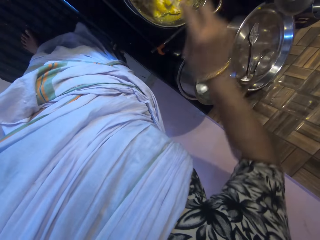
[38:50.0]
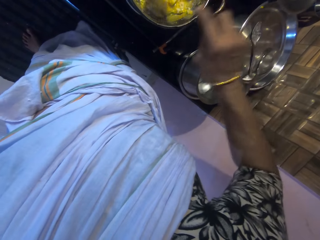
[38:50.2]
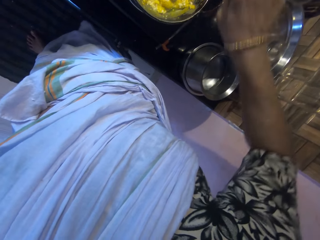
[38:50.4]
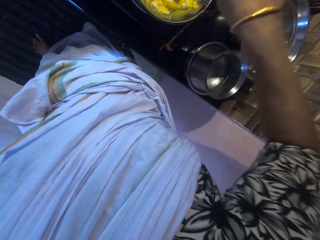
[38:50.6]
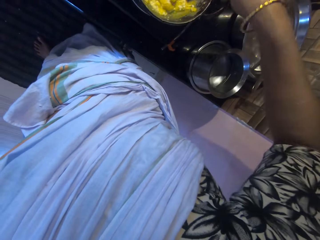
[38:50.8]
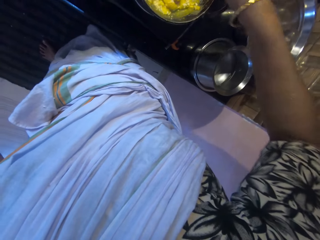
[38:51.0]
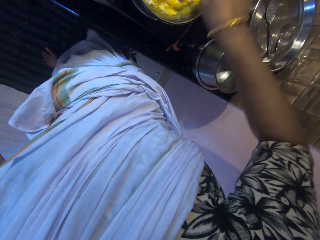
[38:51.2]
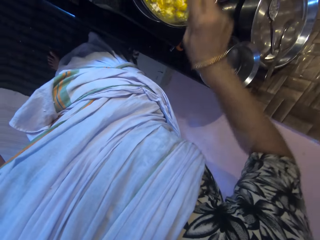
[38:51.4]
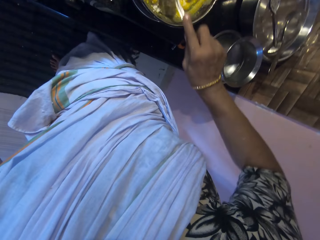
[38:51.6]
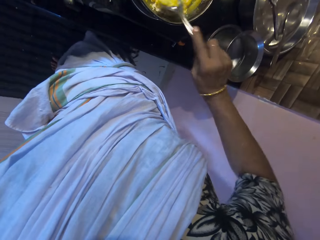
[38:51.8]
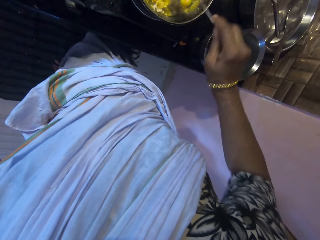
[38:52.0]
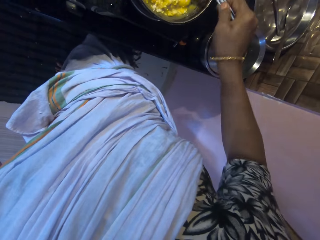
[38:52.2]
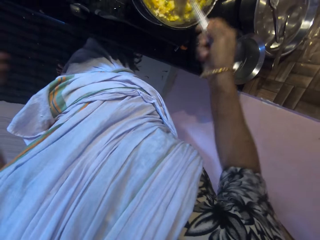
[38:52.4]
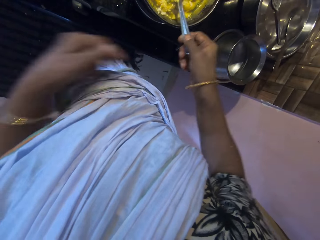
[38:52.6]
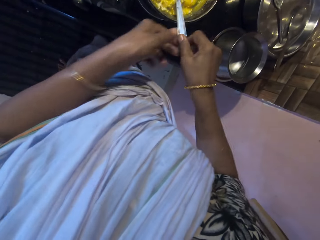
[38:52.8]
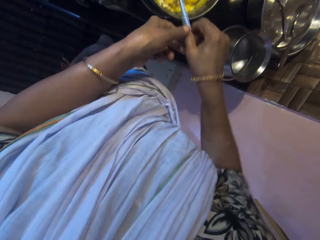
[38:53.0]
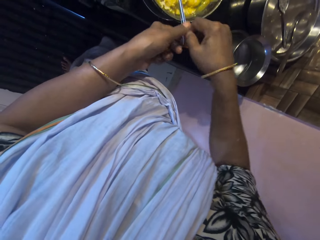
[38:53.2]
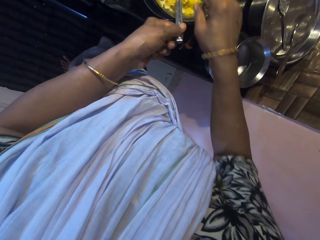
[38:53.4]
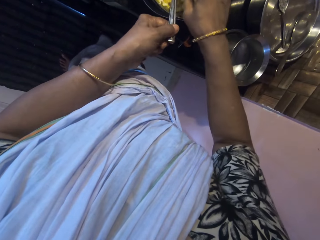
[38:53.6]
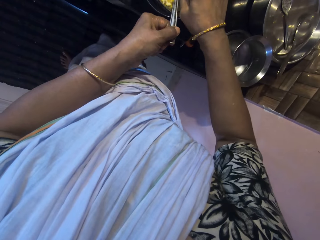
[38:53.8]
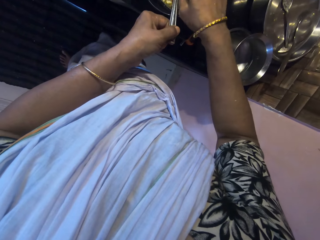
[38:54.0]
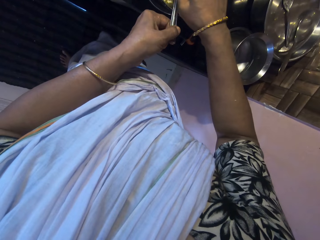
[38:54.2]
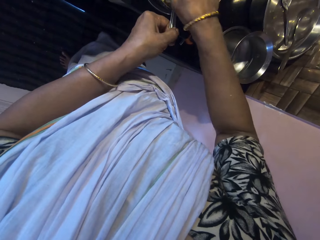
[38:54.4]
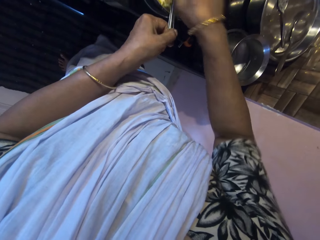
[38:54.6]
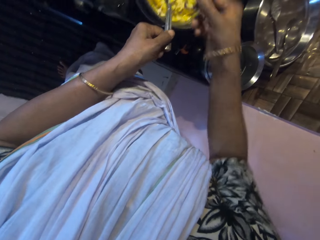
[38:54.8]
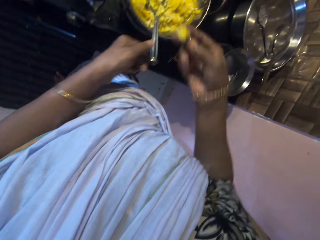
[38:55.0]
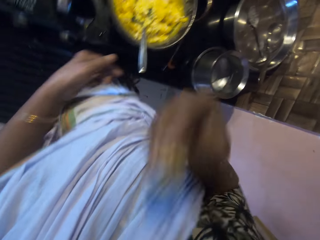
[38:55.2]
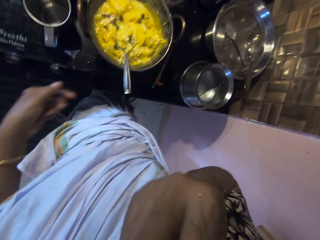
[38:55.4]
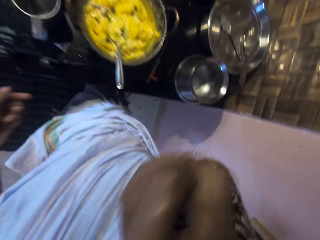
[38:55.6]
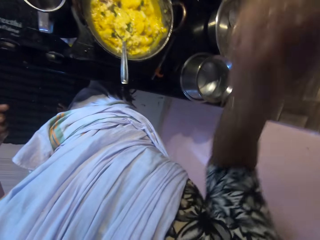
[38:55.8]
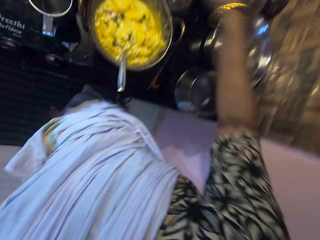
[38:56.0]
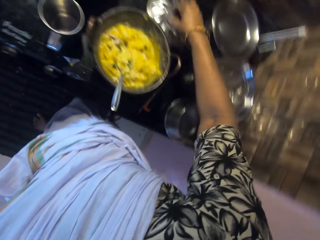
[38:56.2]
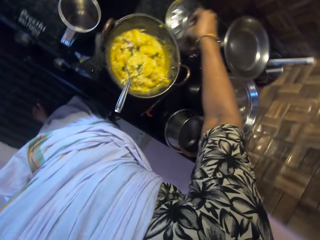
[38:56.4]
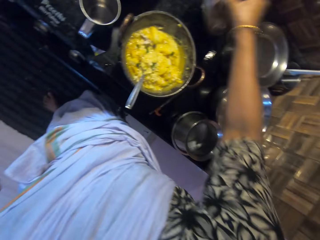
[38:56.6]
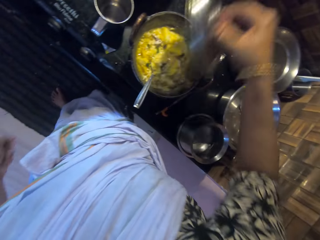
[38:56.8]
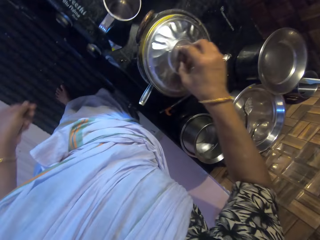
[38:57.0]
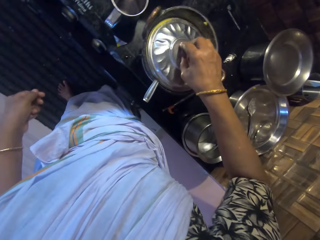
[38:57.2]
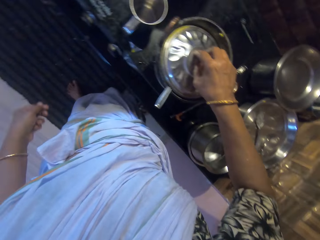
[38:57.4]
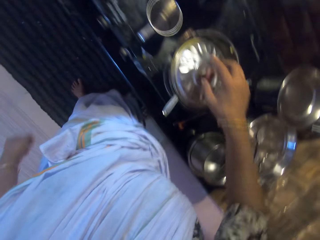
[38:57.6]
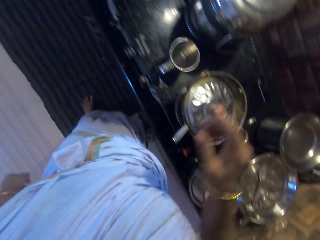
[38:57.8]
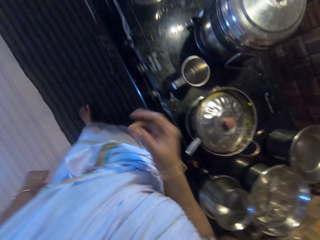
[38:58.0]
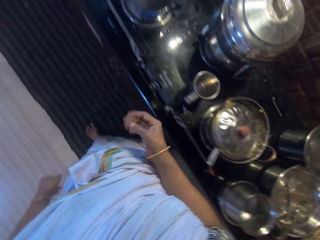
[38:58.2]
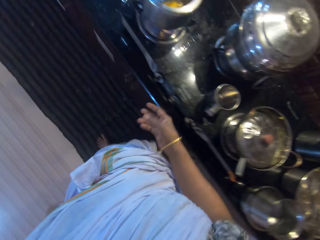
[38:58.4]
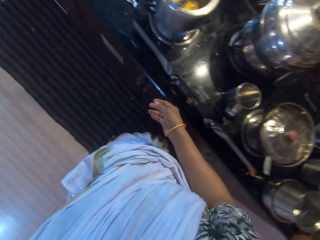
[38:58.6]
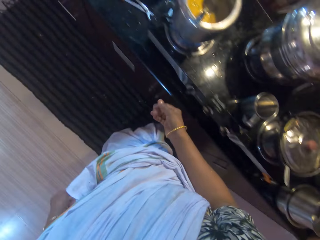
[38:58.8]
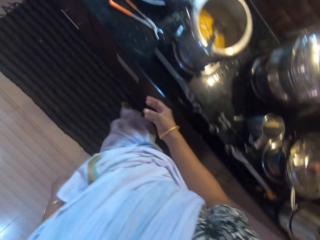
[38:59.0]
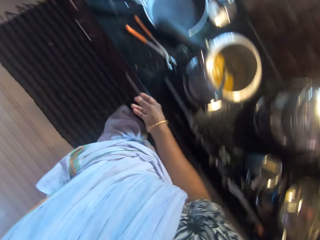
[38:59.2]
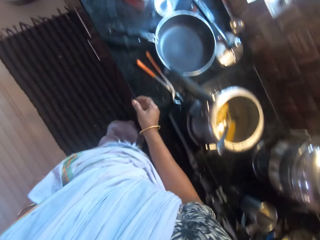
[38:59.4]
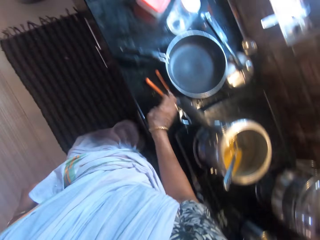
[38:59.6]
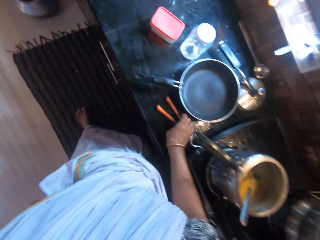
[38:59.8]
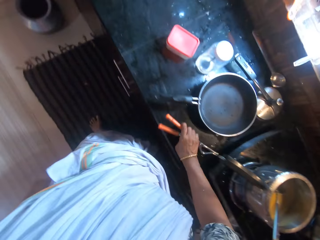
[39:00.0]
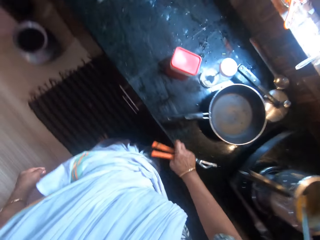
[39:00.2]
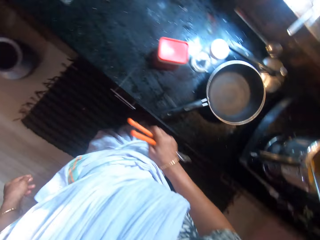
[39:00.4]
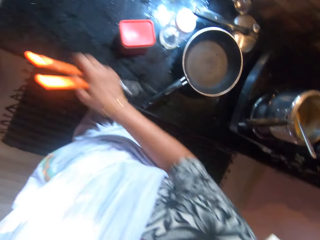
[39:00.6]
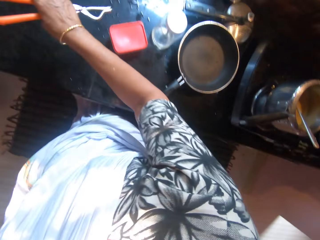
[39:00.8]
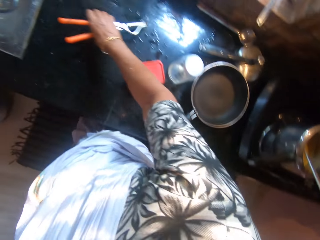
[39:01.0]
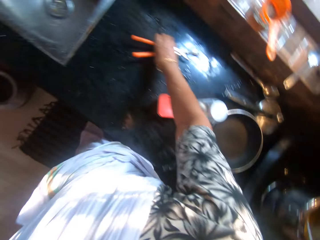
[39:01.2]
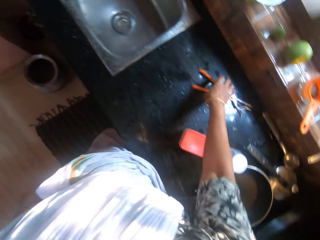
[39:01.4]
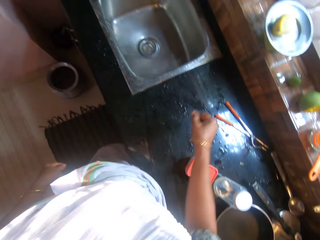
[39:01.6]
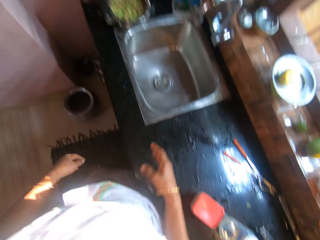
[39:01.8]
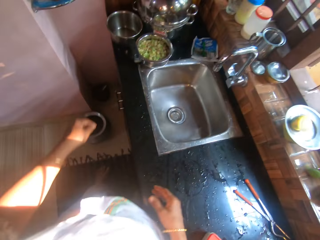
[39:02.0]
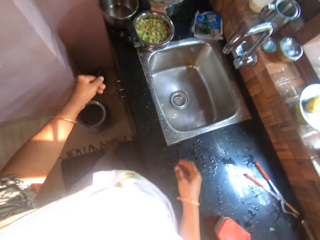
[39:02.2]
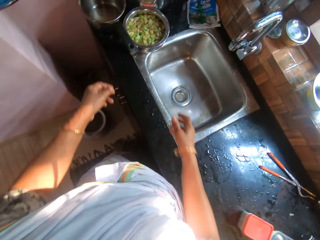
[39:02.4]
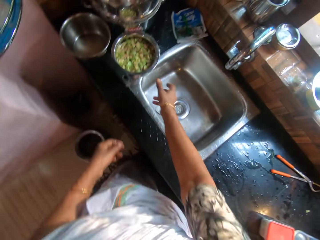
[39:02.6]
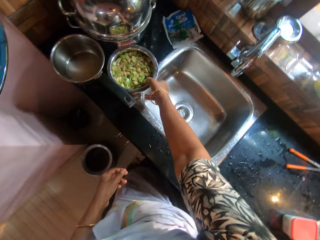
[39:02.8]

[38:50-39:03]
The camera wearer passes the spoon in her right hand to her left hand. She drops the spoon in the pot of potatoes on the cooker with her right hand. She eats some potatoes and coconut shavings mixture from the pot with her right hand. She picks food from the pot. She picks up the pot cover from the cabinet with her right hand. She places the pot cover on the pot on the cooker with her right hand. She walks. She adjusts the pot clamp on the cabinet with her right hand. She picks up the pincers. She drops the pincers on the countertop.

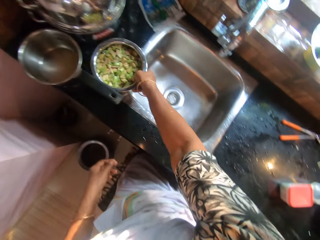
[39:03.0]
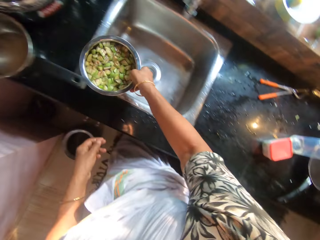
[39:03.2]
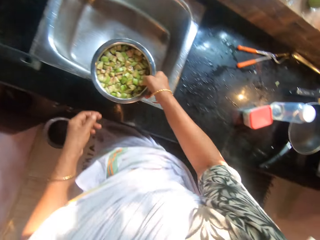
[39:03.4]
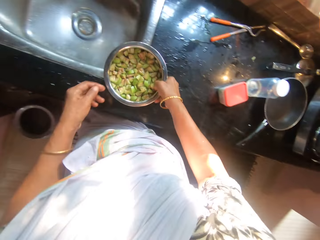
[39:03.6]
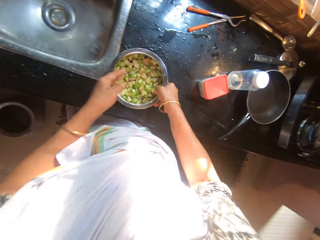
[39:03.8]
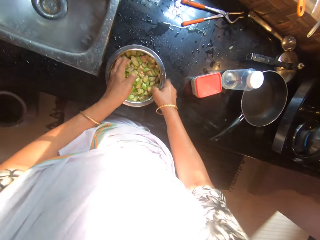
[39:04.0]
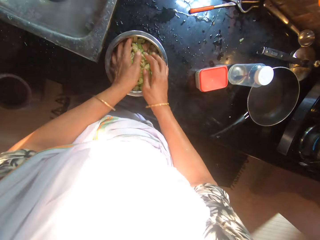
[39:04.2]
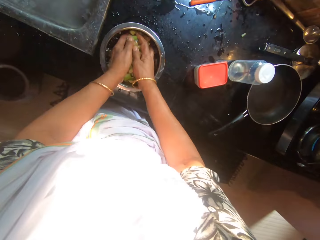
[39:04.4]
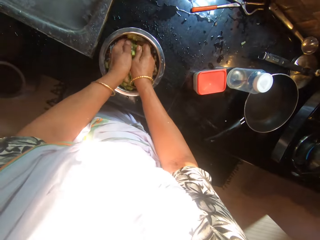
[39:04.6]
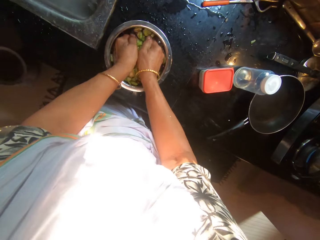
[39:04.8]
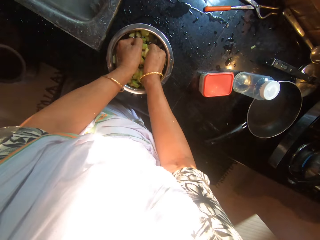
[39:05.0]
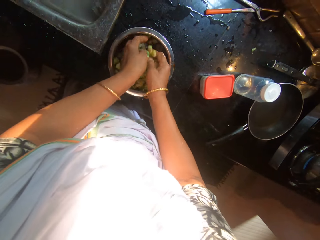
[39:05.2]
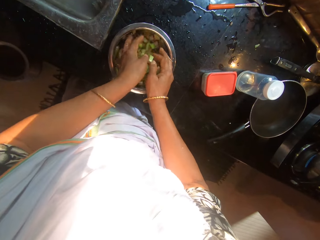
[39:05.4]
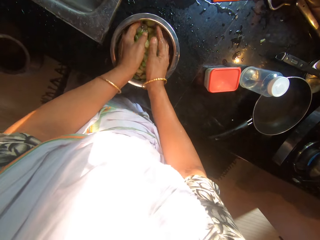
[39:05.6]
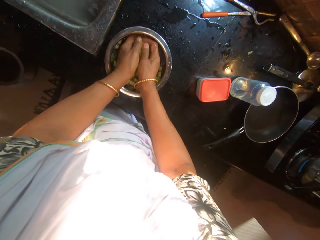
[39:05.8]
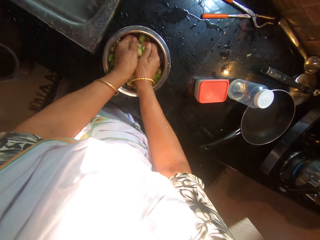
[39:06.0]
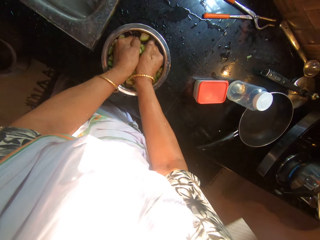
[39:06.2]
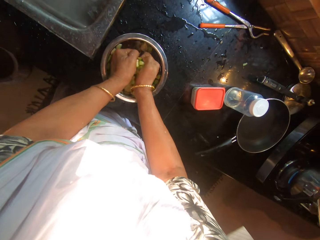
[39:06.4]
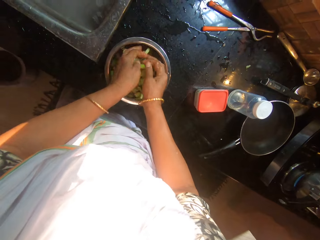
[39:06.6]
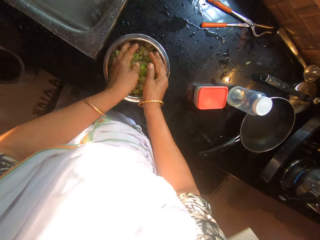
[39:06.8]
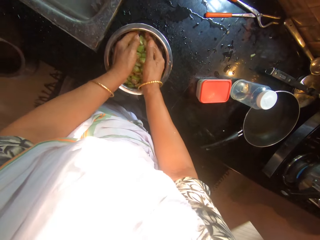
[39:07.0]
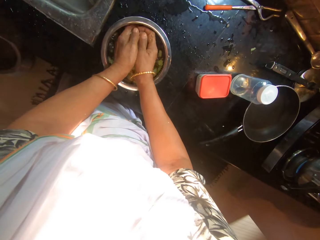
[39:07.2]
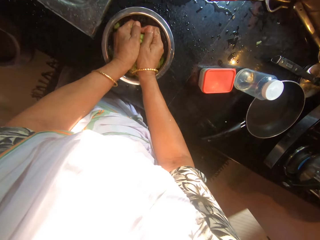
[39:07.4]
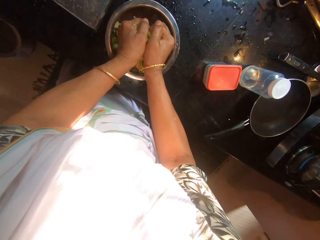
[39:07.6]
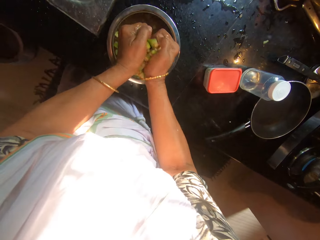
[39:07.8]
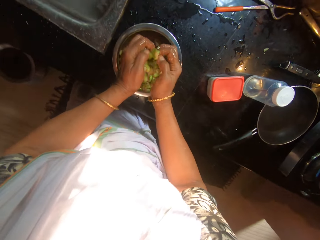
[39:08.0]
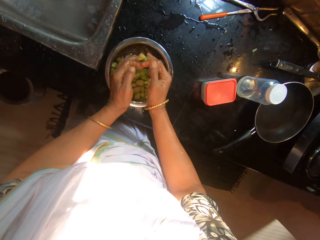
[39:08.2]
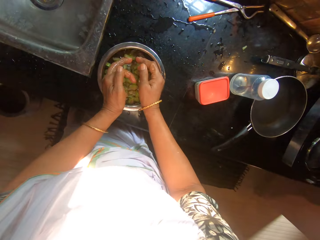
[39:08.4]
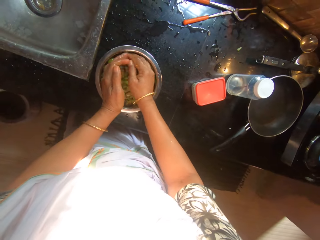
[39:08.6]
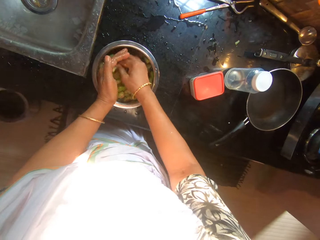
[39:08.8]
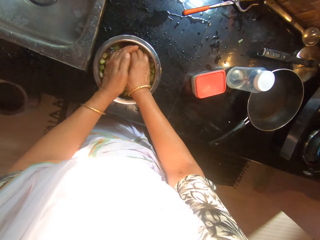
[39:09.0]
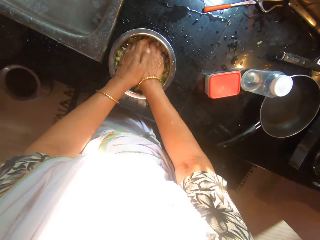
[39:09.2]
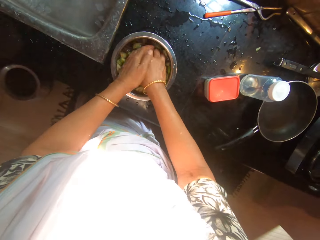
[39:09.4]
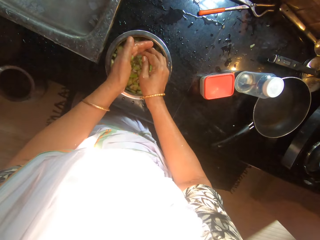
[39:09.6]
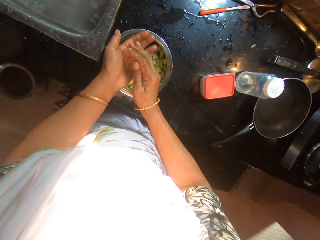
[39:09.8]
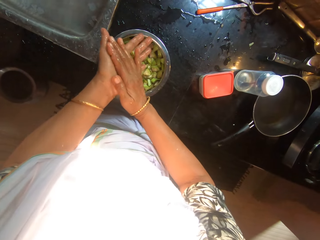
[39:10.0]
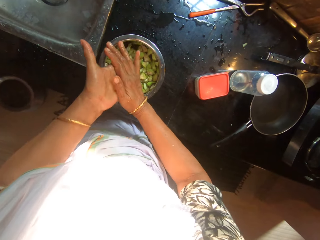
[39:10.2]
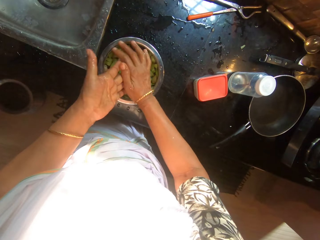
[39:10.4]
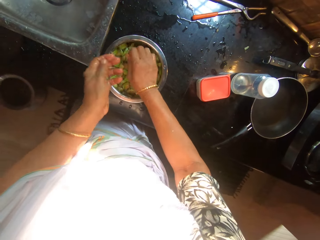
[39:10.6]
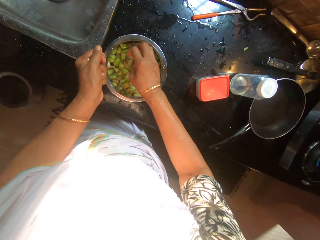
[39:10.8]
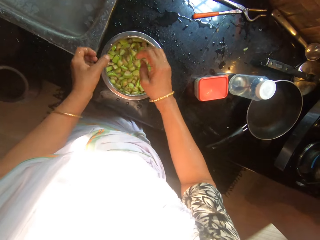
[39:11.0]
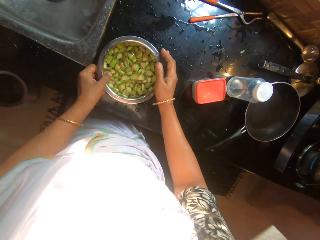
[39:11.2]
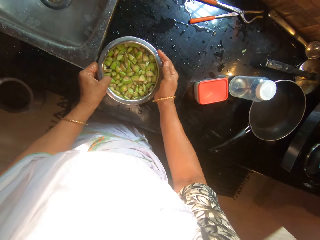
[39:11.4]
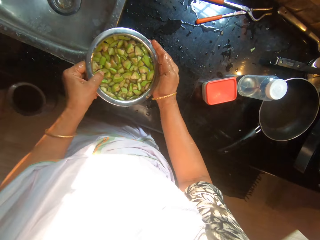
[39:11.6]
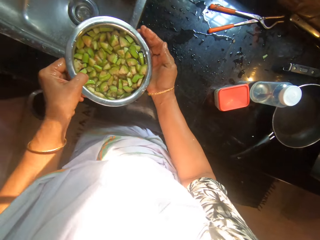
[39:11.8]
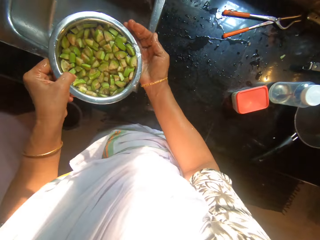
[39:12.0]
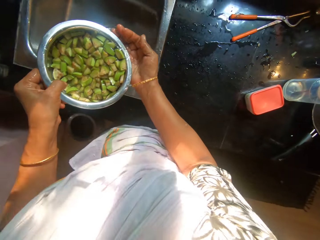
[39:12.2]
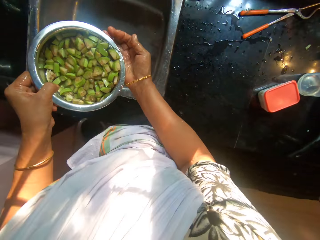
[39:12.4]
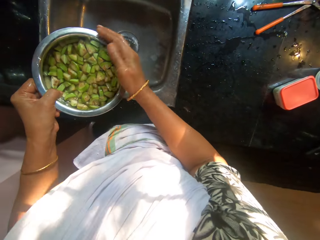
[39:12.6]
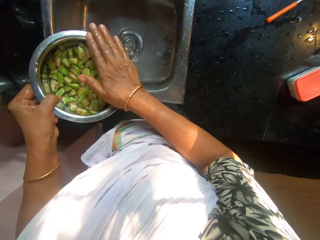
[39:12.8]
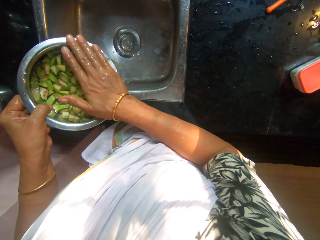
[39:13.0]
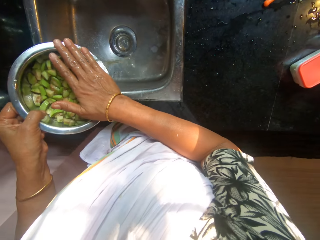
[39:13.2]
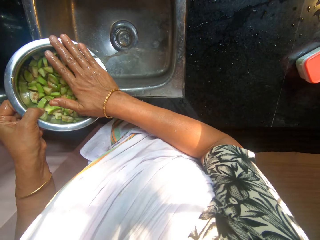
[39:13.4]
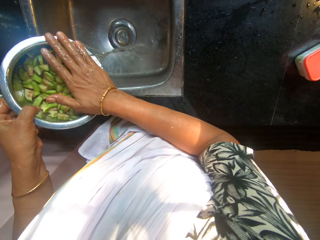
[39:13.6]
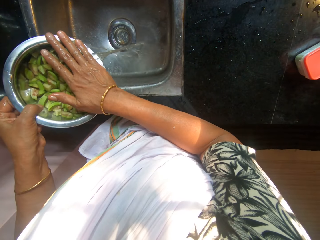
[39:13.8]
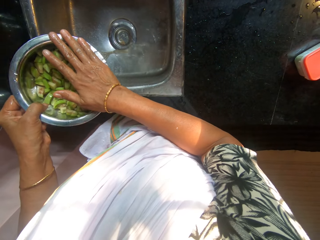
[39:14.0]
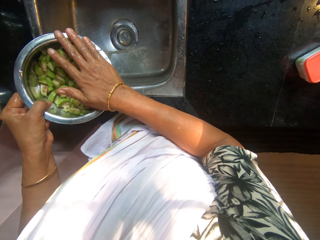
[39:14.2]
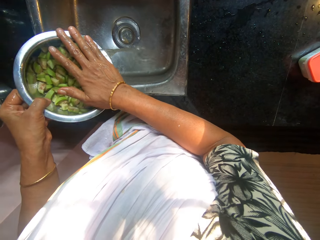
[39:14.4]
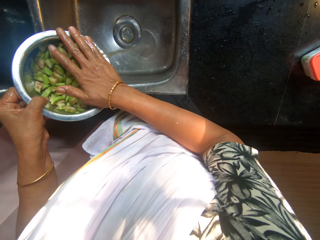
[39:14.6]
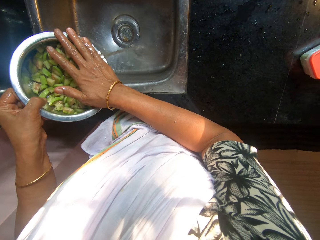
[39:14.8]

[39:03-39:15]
The camera wearer moves a bowl containing water and chopped apples on the cabinet with her right hand. She picks up a pot. She washes the chopped apples in the water in the bowl on the cabinet with both hands. She picks up the bowl containing water and chopped apples from the cabinet with both hands. She places her right hand on the bowl in her left hand. She pours water from the bowl in both hands into the sink.
